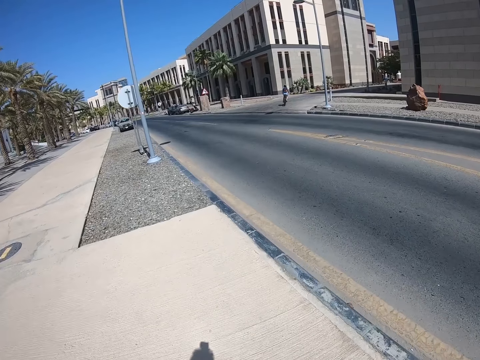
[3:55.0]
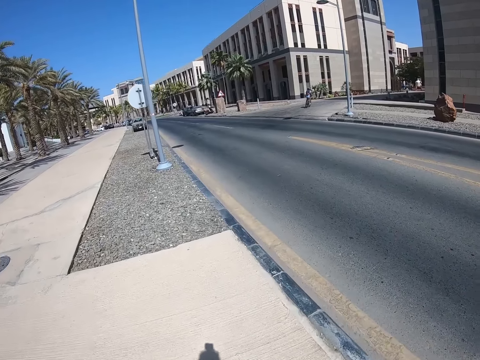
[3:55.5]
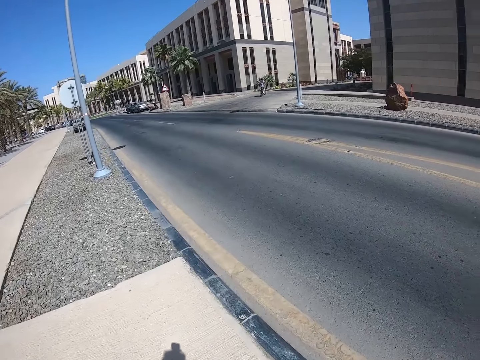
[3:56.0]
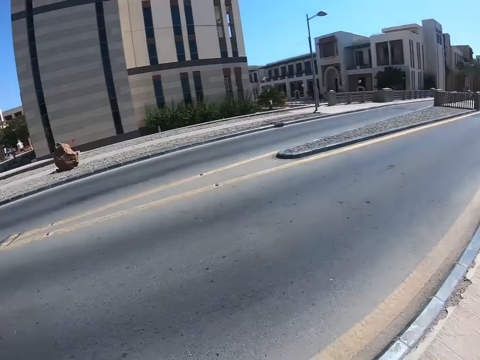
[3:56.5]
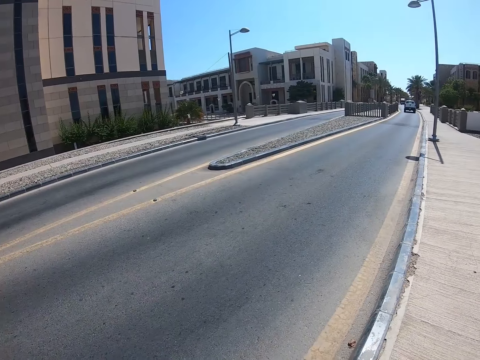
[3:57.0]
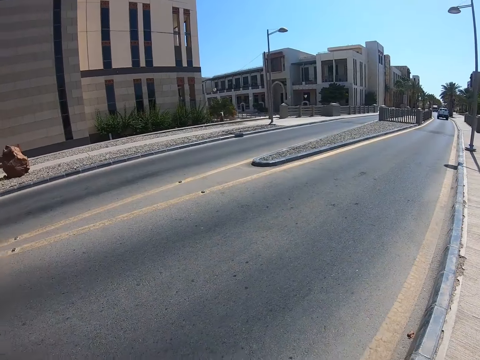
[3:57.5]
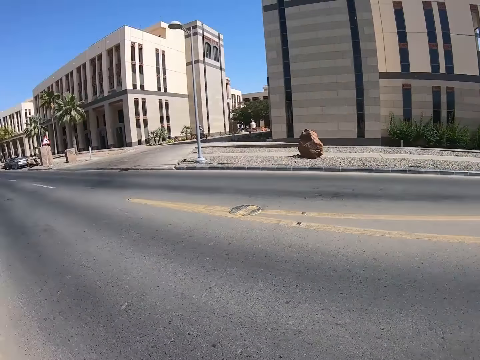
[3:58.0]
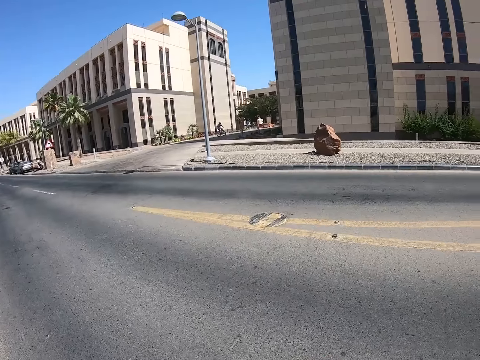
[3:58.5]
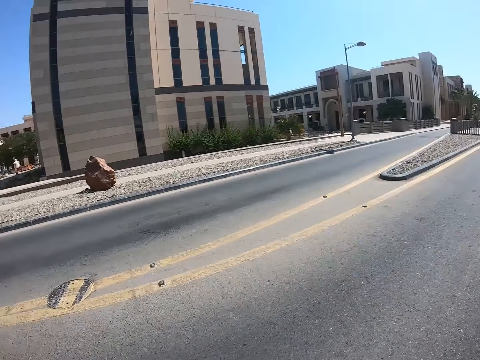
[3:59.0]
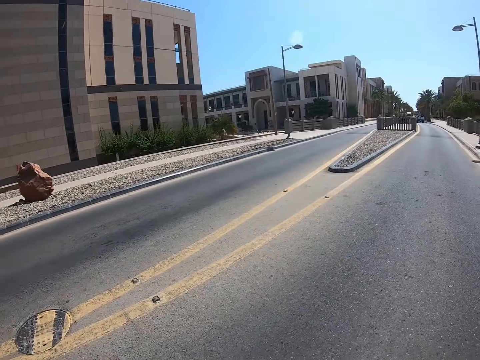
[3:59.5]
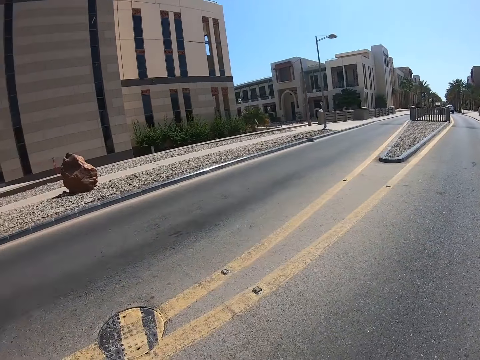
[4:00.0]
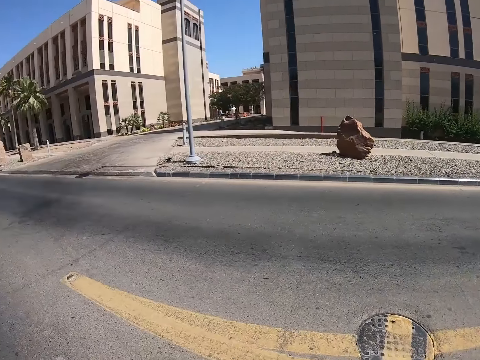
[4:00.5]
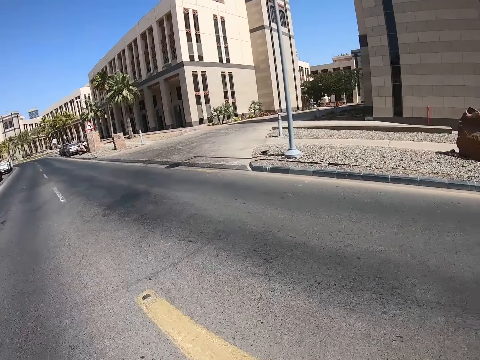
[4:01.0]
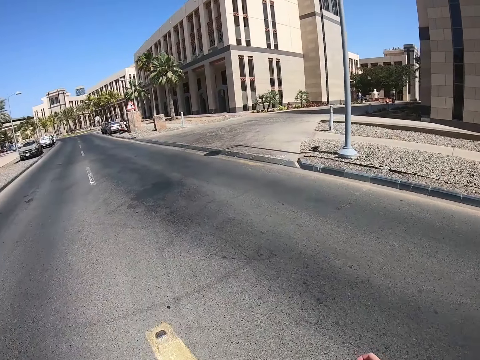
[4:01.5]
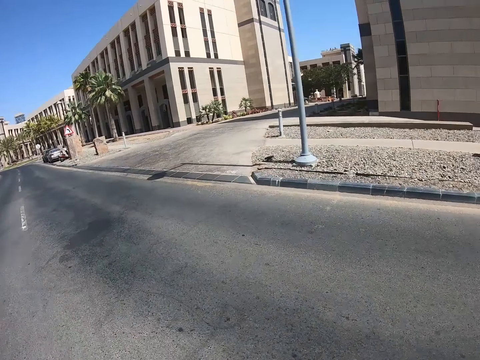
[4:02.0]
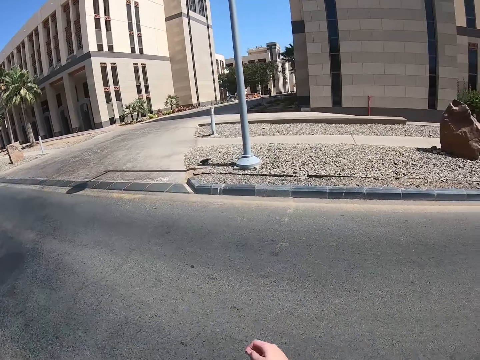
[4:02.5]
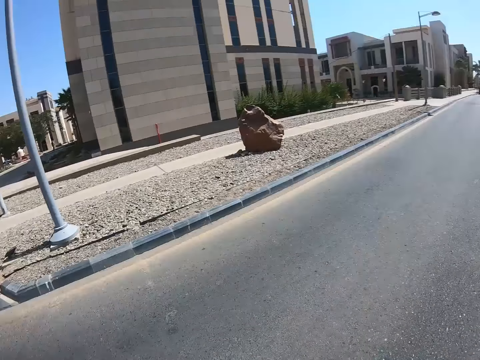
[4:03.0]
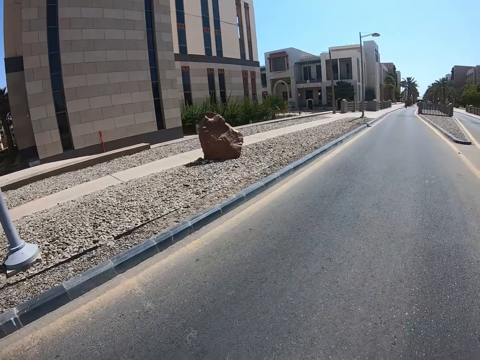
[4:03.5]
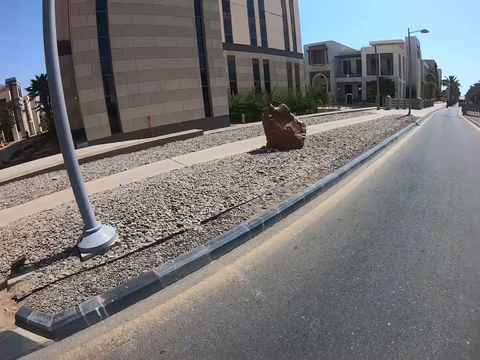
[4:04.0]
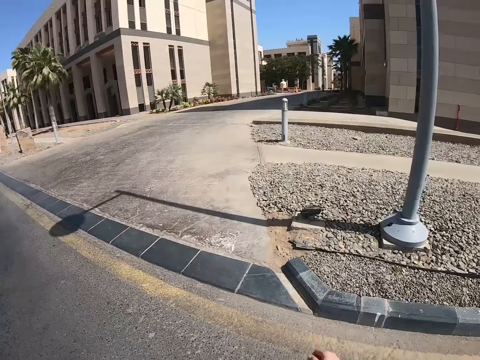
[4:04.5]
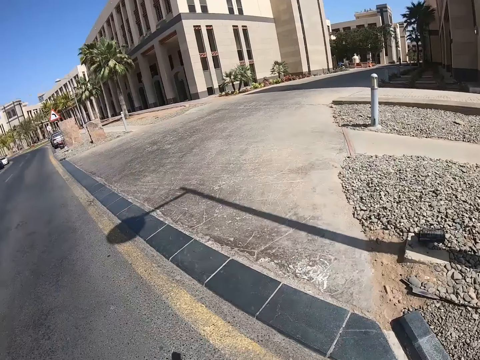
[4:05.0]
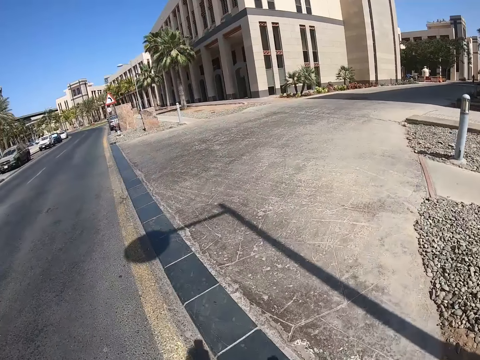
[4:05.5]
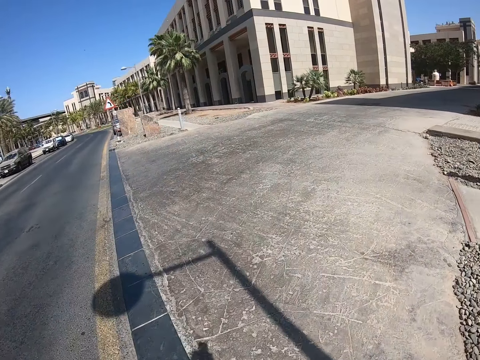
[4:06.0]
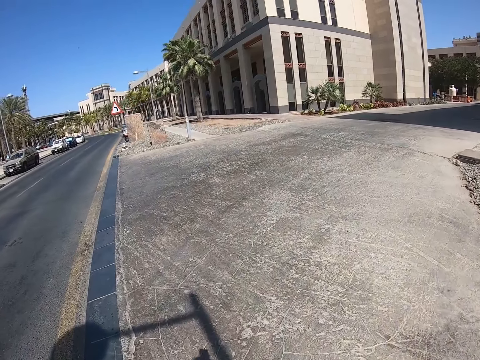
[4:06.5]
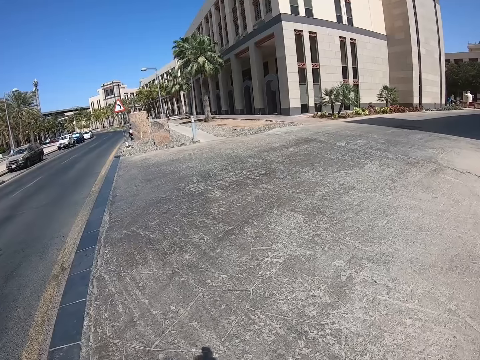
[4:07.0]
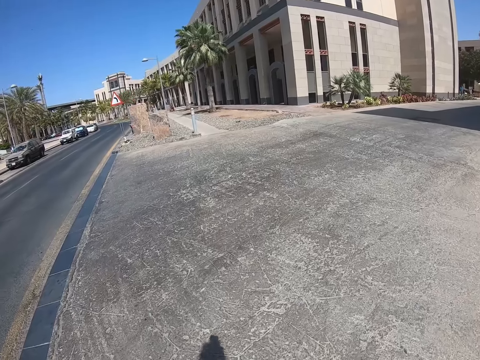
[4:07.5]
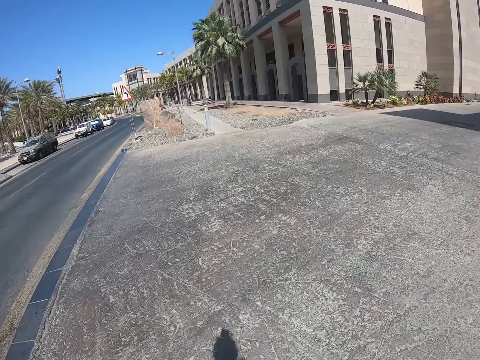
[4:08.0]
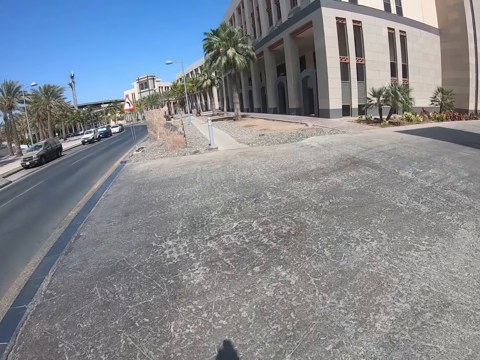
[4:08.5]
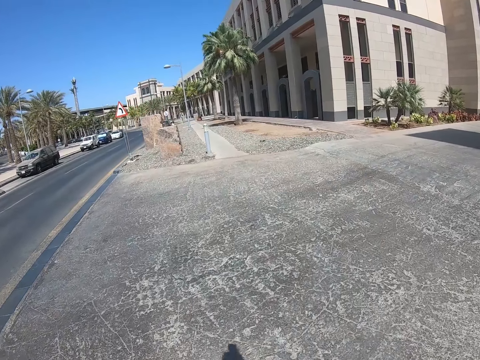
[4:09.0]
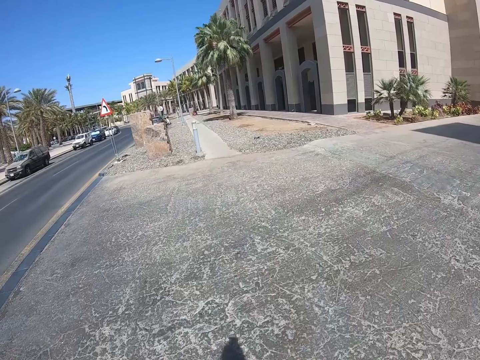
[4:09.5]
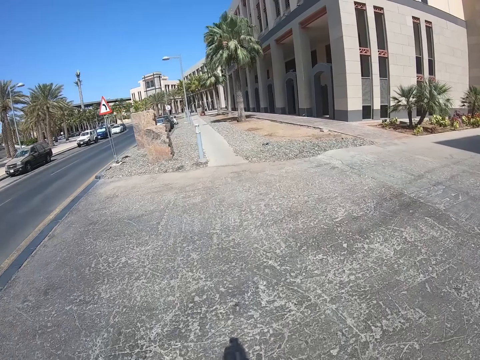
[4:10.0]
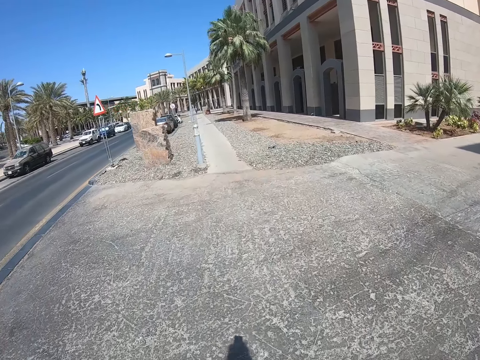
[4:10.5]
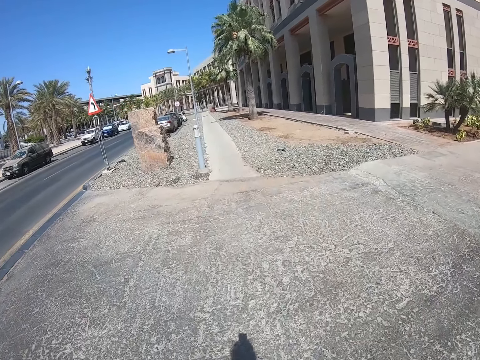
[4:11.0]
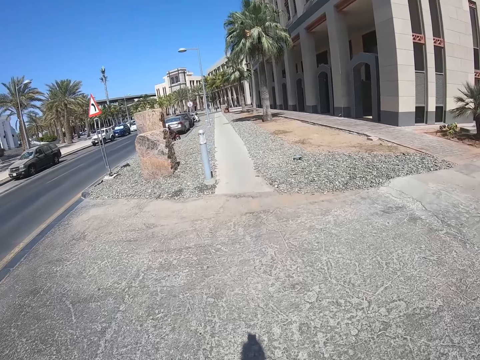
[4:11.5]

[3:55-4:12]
The camera wearer looks at the right side of the road. They cross the road. They walk on the road.

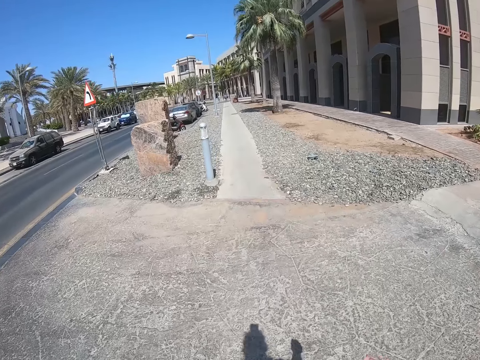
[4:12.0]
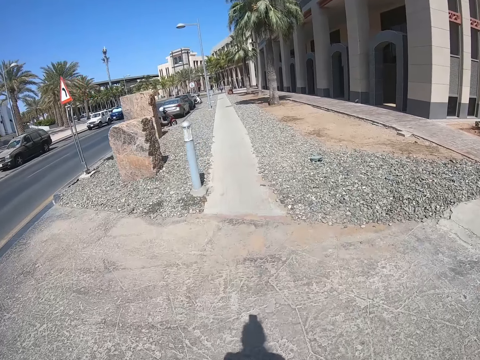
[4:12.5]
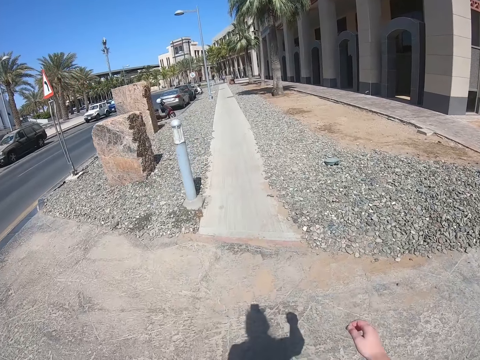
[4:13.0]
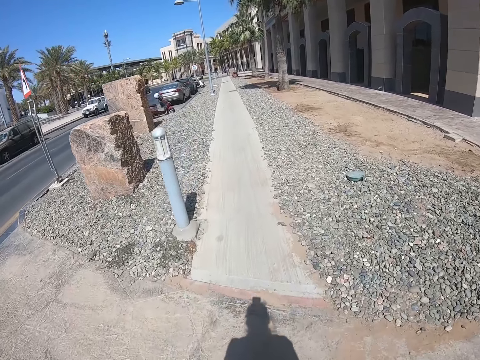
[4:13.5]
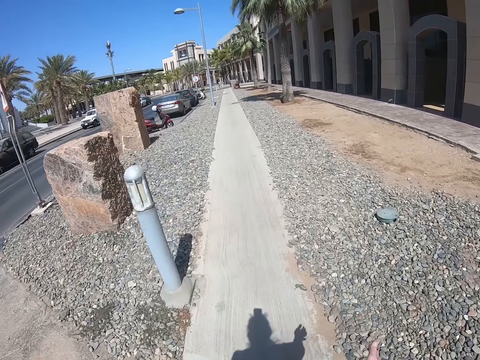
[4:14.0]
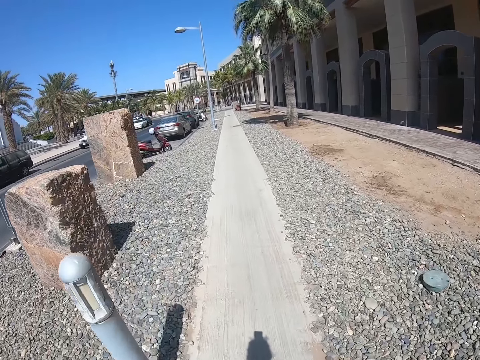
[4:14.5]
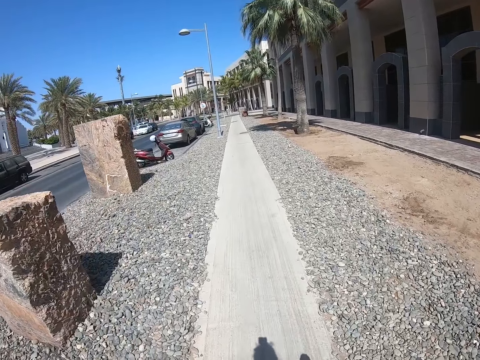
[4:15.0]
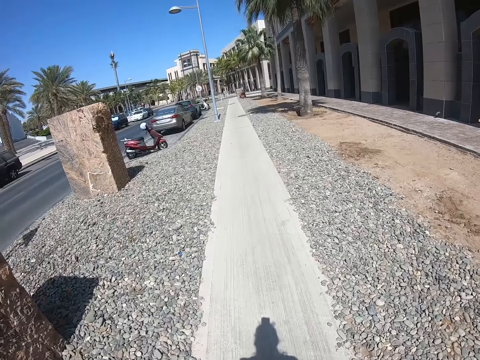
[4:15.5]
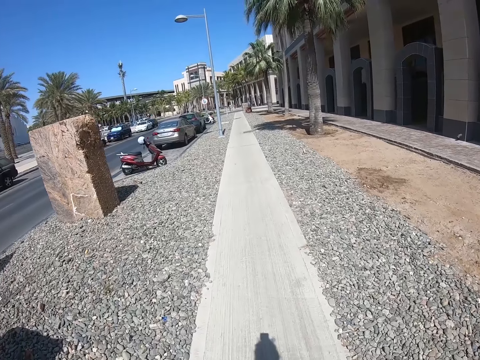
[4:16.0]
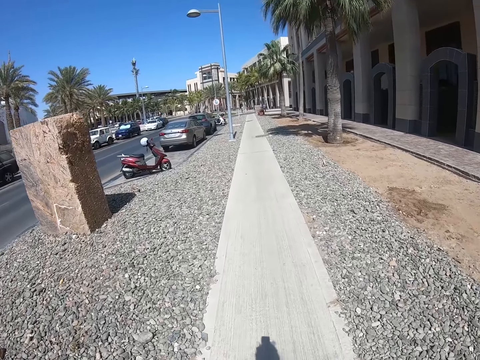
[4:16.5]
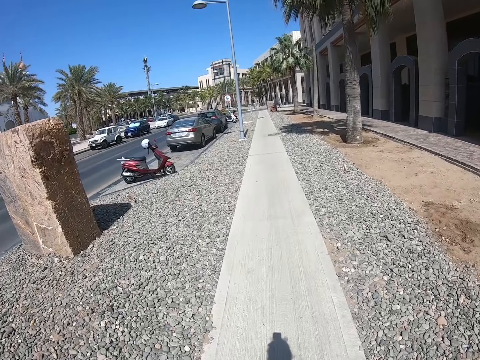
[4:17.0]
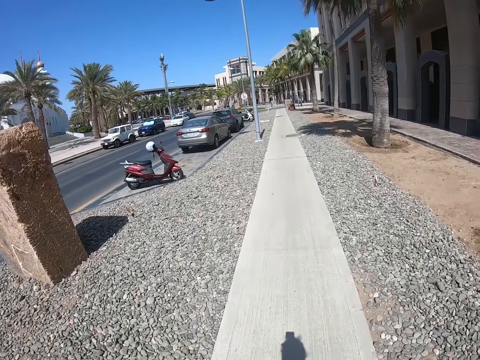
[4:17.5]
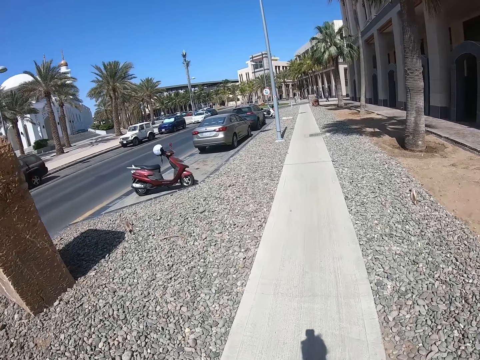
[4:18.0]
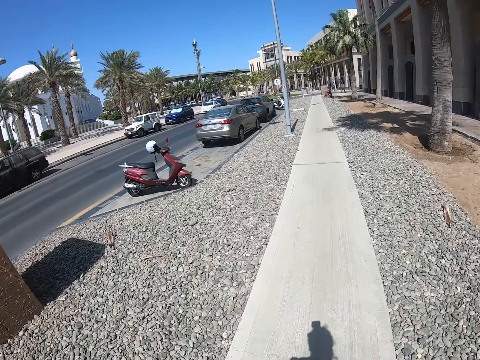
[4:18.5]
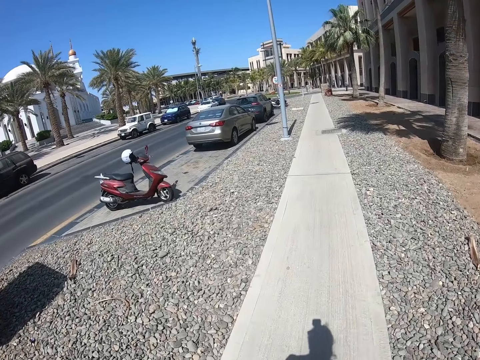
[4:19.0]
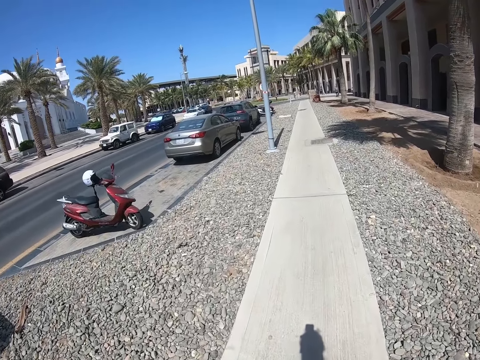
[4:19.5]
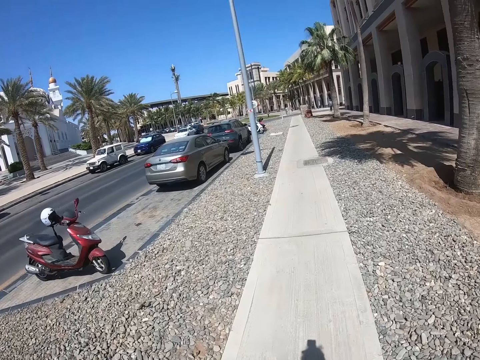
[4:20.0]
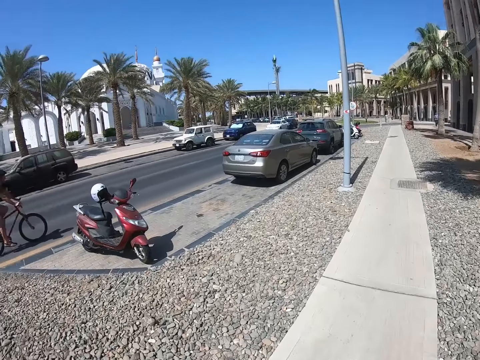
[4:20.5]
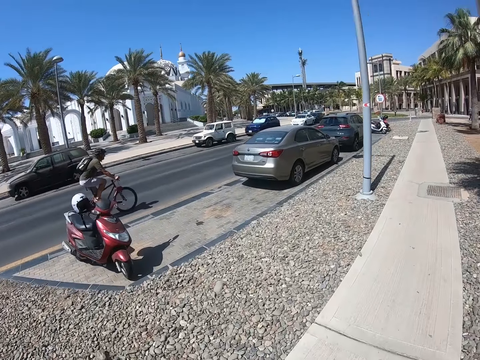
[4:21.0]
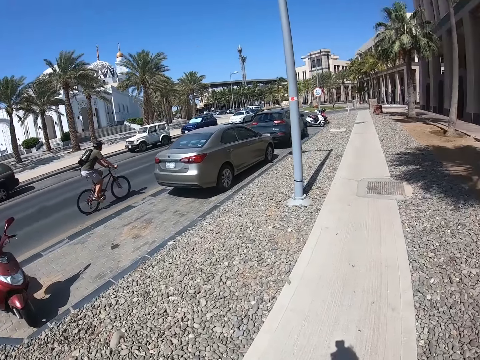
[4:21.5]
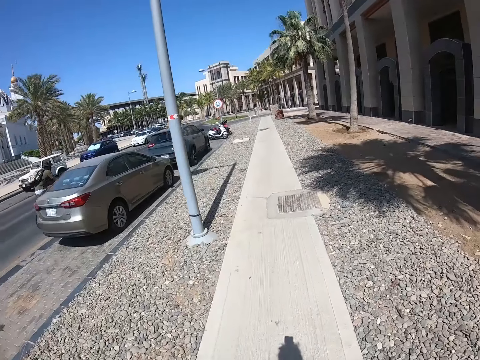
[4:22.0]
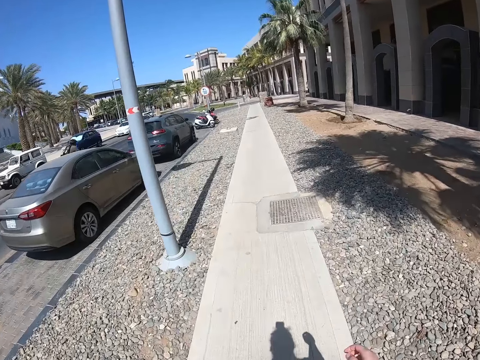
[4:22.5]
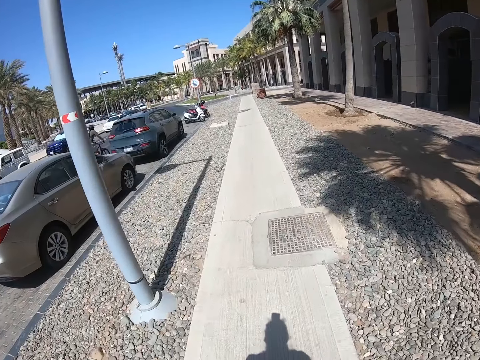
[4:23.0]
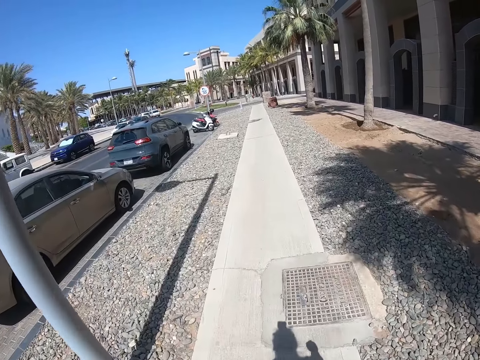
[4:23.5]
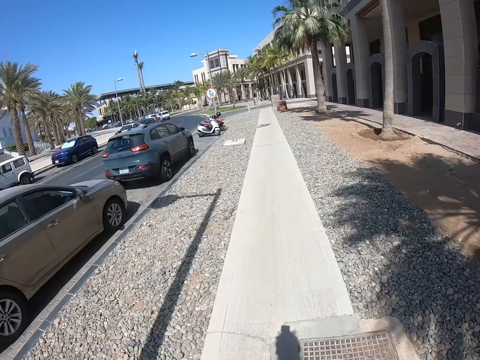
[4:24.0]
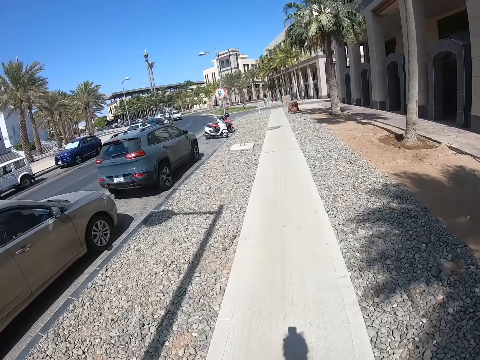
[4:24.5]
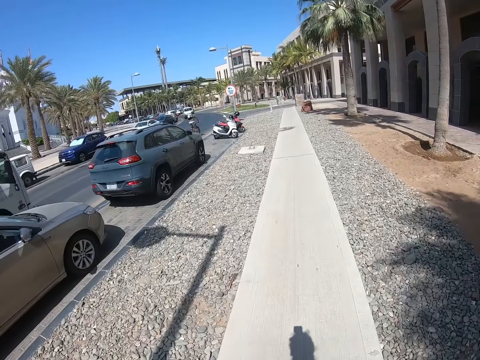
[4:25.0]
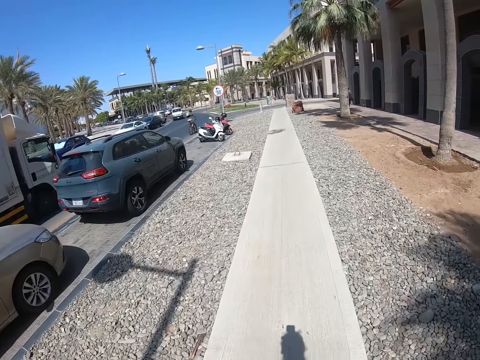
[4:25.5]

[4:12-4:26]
The camera wearer walks on a foot path. A person rides a bicycle. The camera wearer walks on the foot path.
